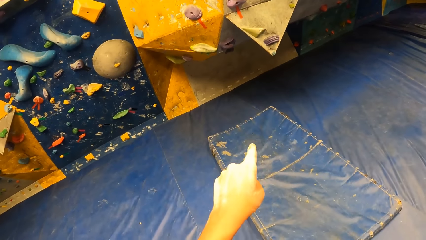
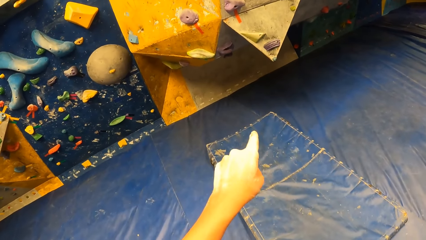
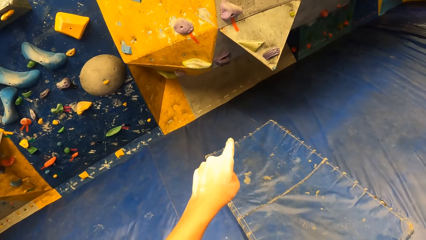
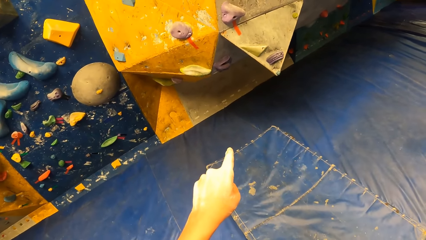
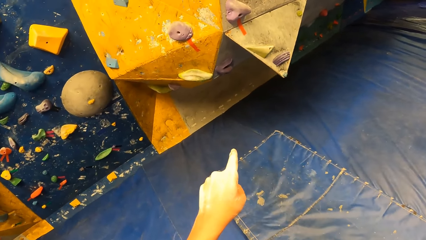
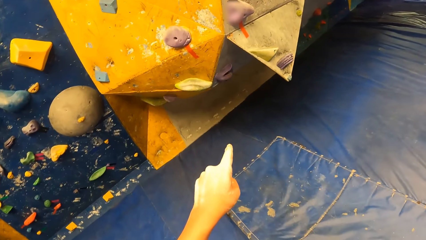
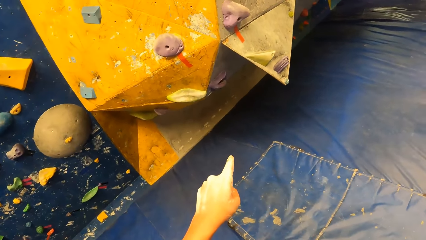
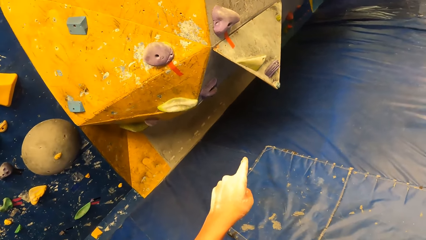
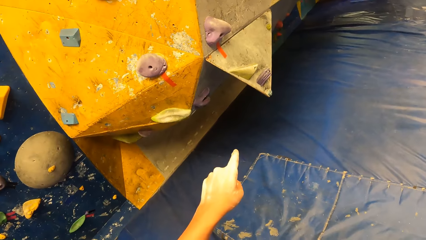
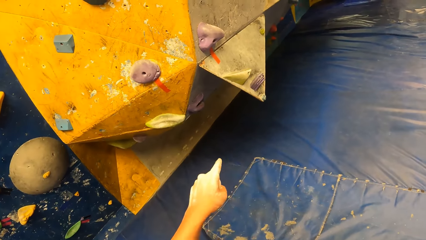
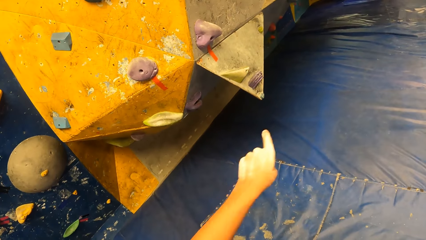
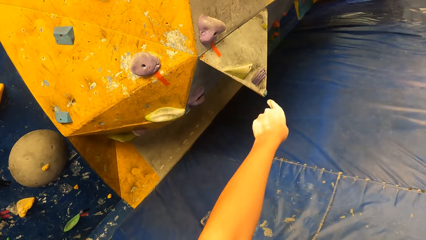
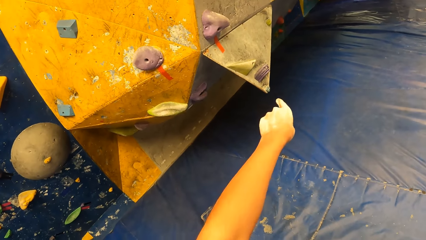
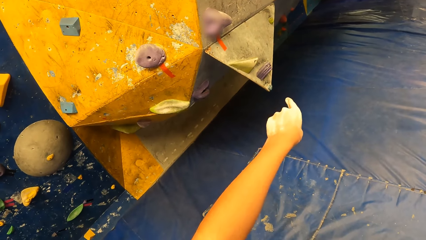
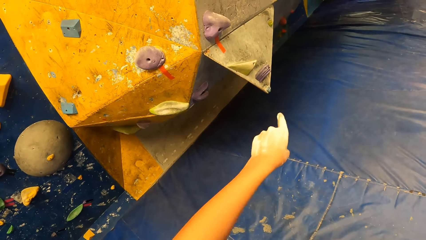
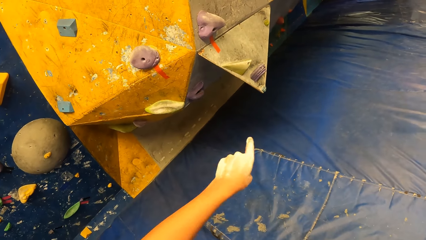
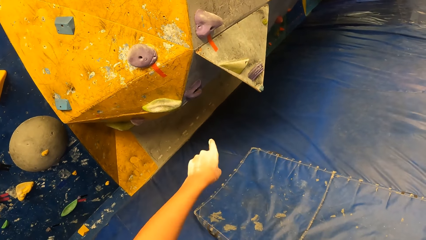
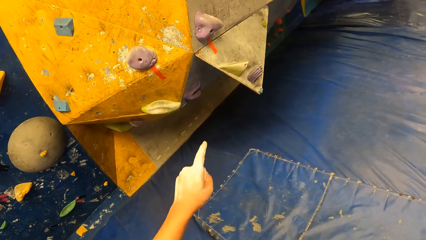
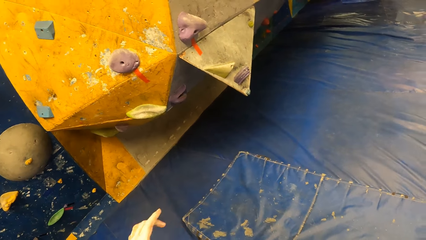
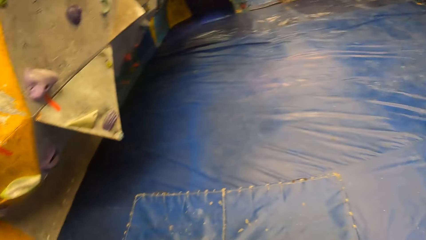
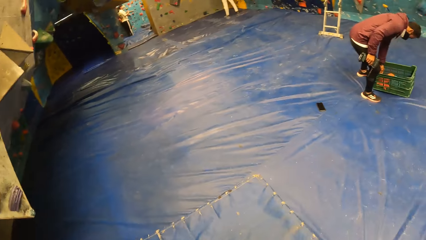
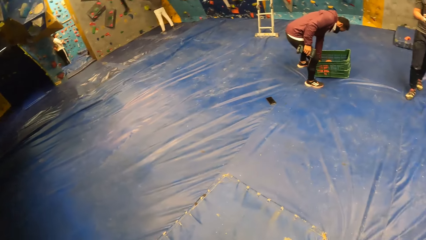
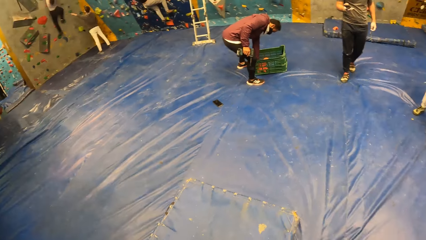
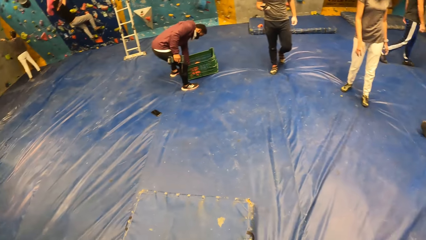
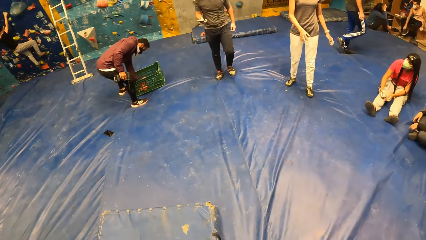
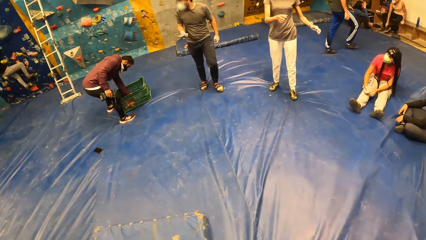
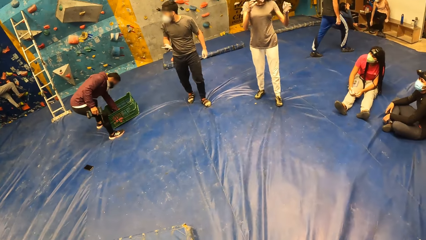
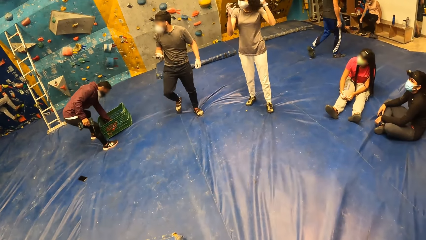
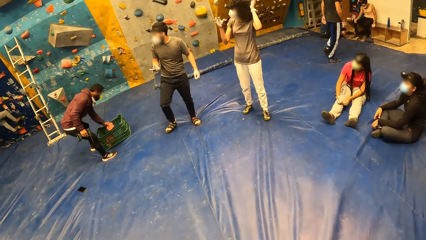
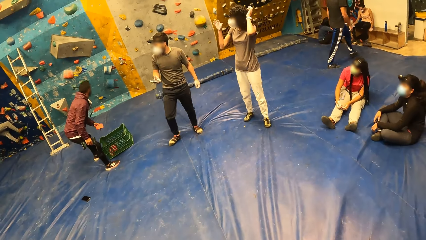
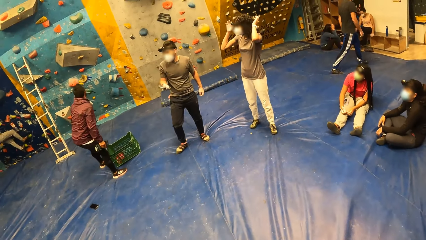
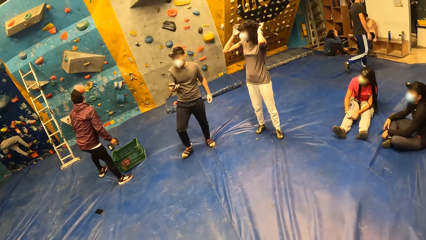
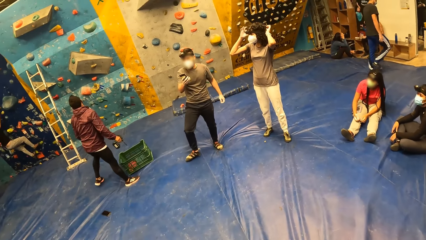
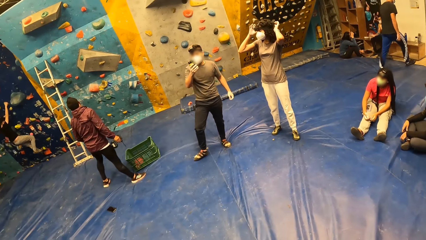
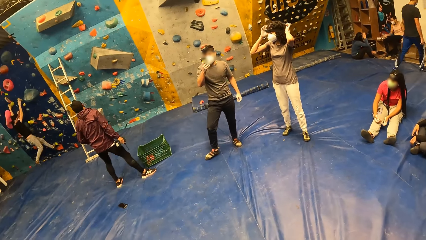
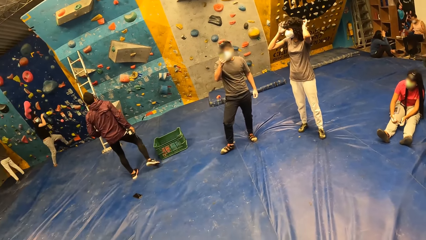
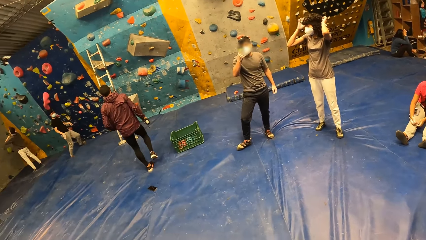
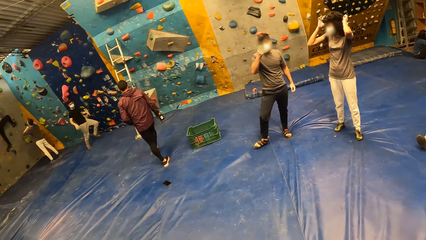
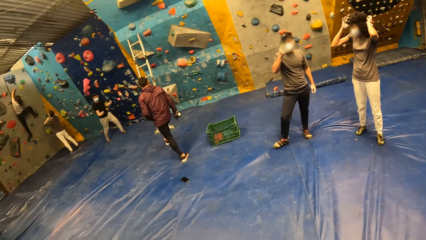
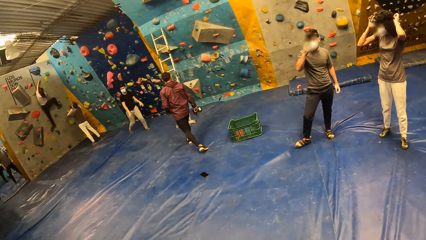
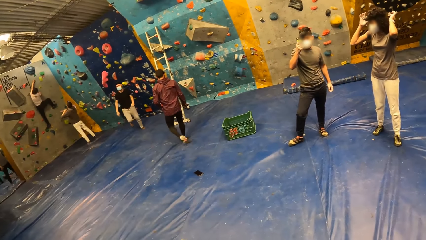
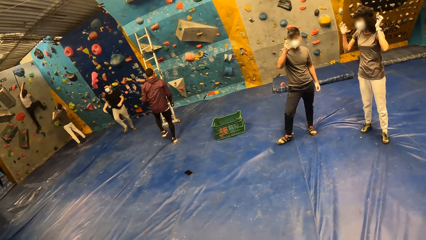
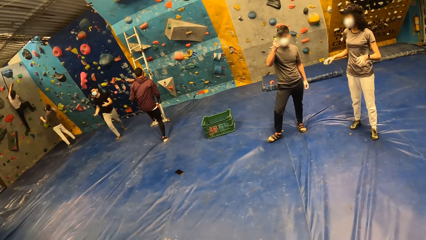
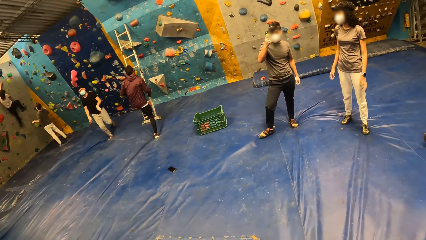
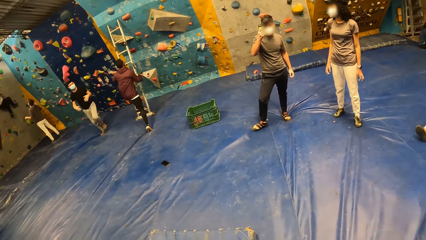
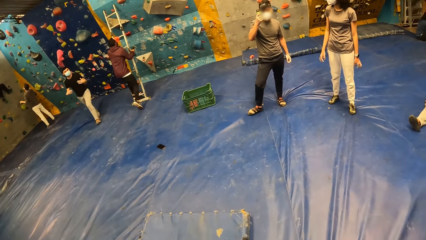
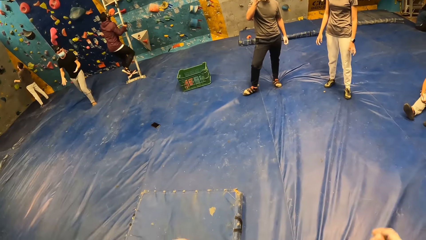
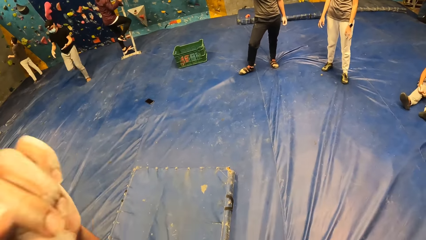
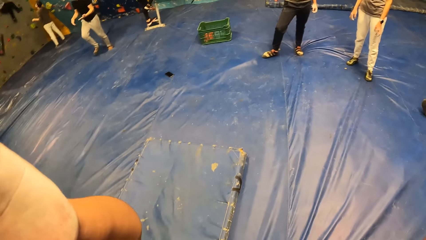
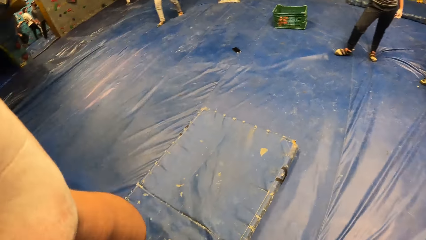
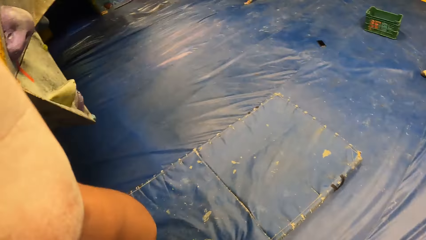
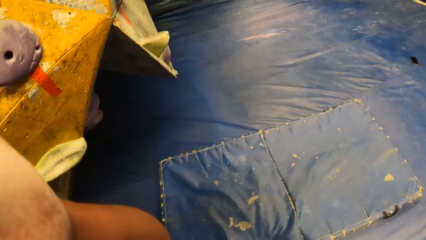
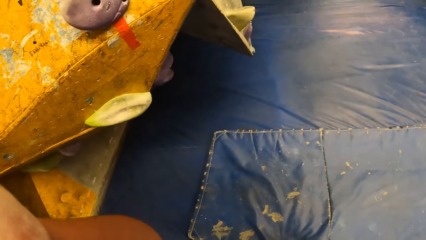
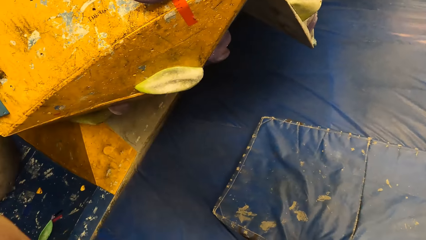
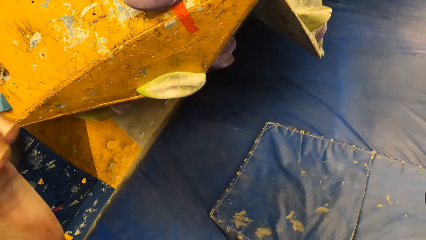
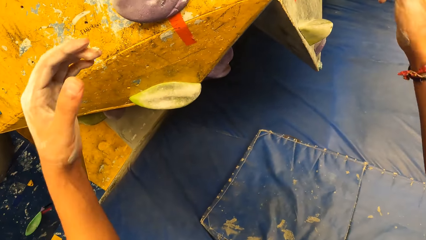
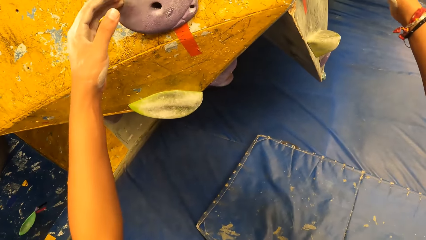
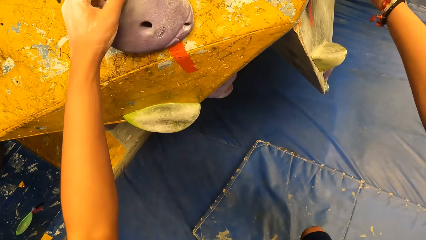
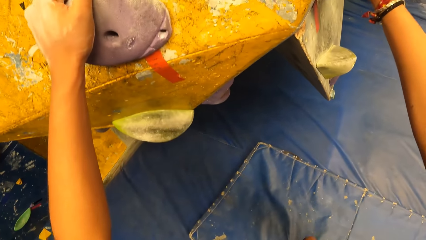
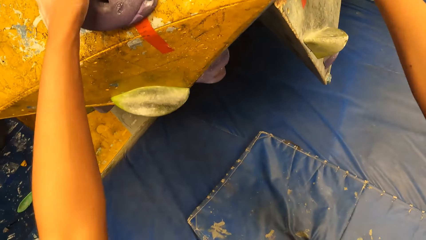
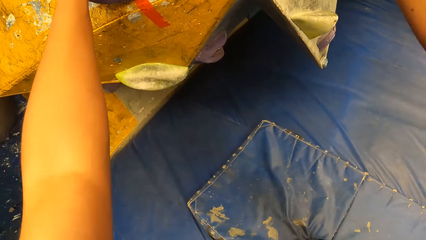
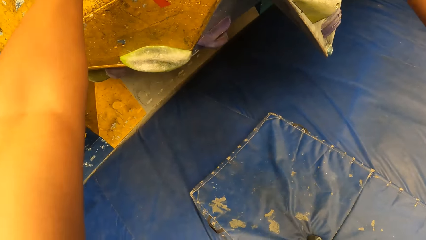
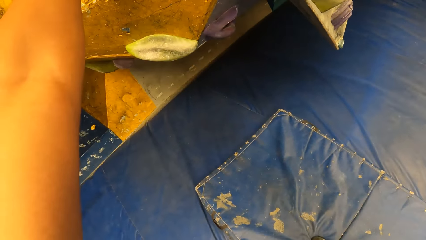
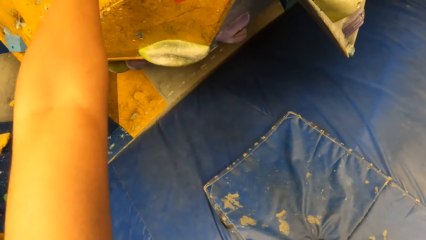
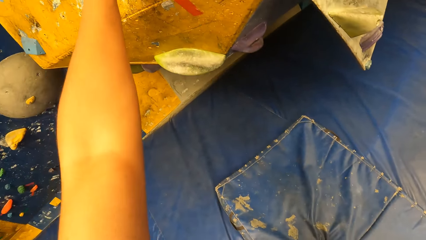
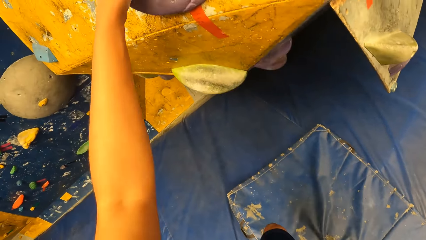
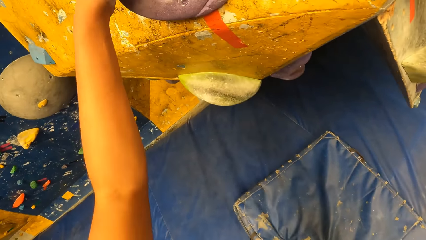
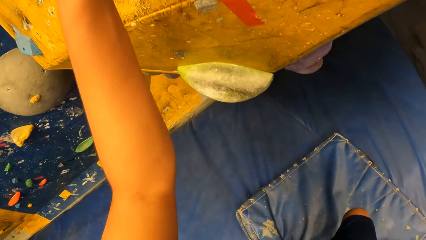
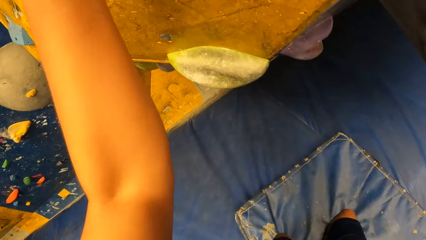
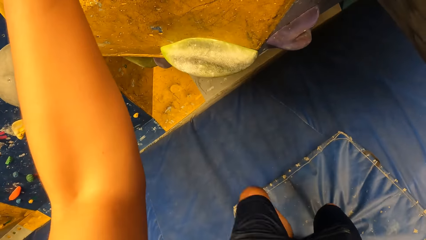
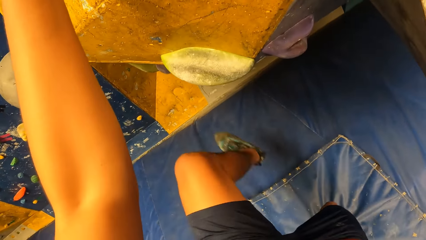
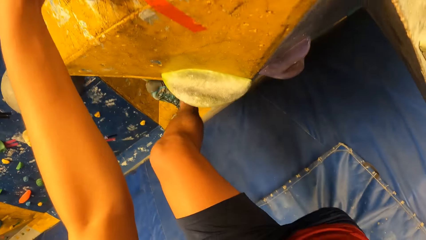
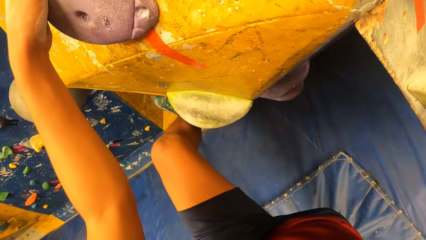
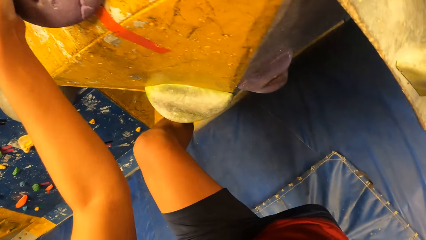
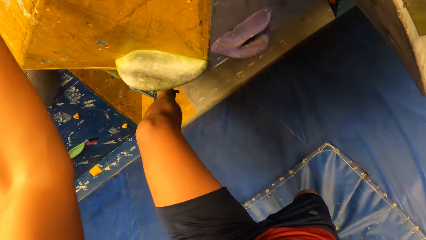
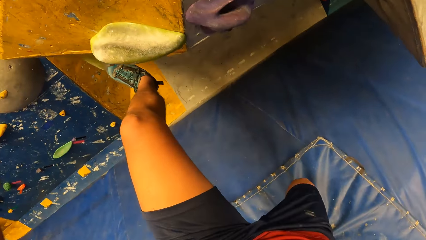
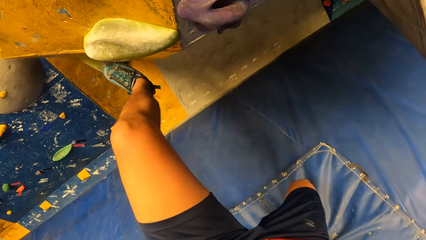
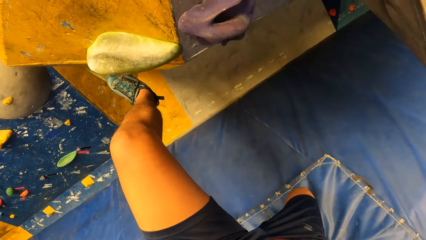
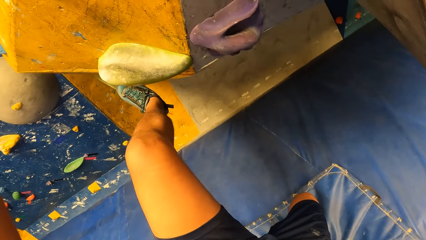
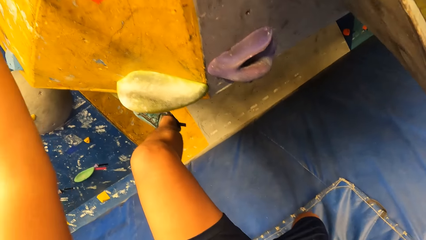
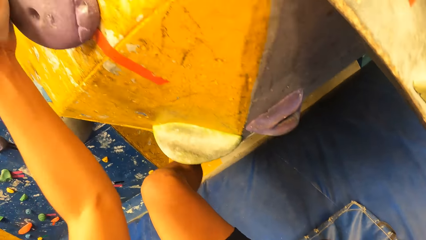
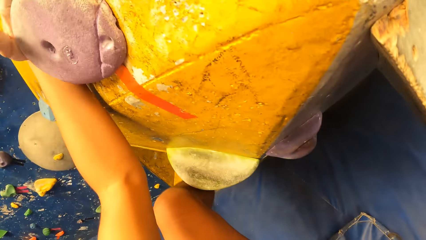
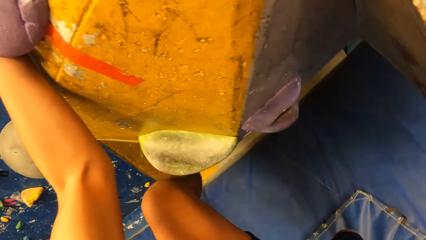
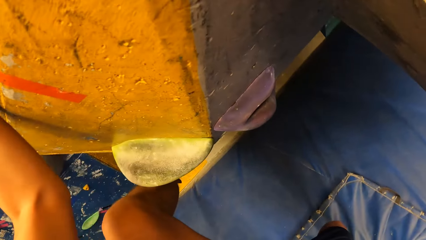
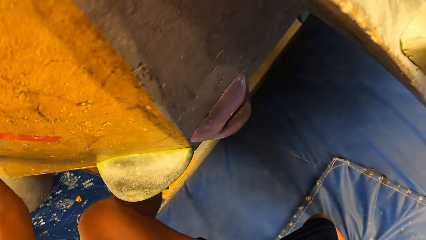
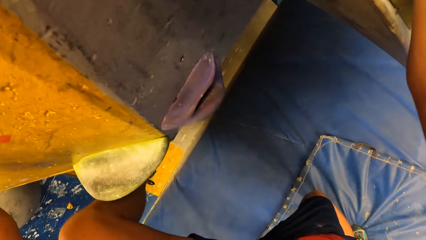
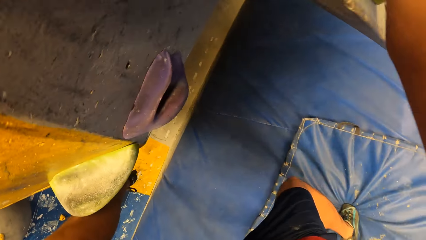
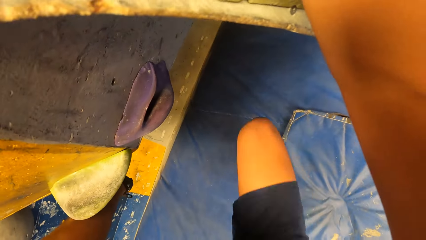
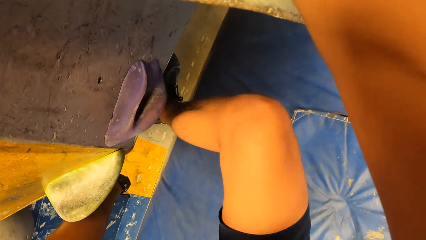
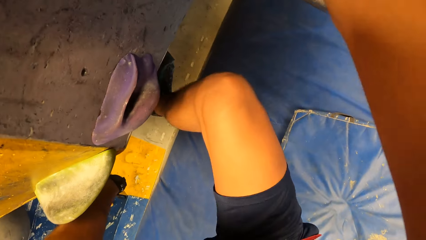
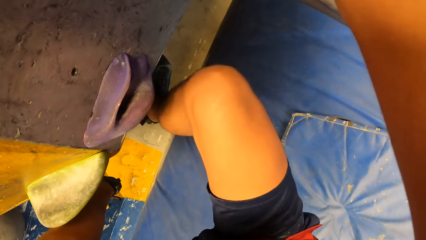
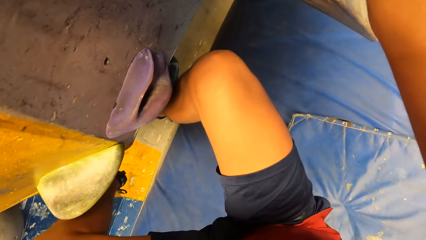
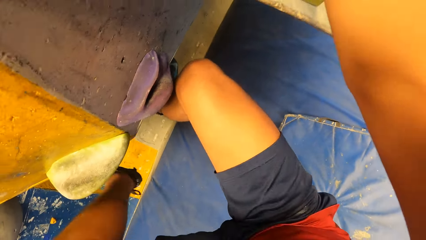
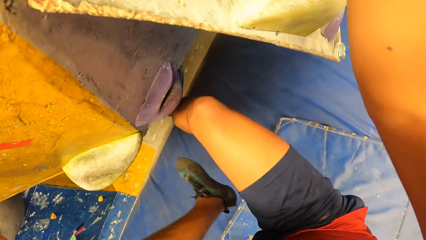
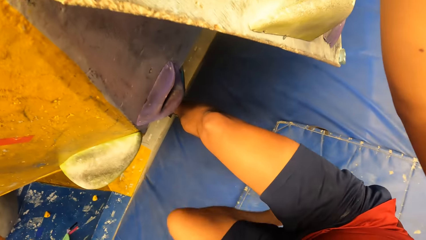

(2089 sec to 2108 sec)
The camera wearer walks around. The man holds the phone with his right hand. The camera wearer looks around. The man takes a video of the camera wearer with the phone in his right hand. The camera wearer adjusts the camera. They touch the wall and climb the wall.
